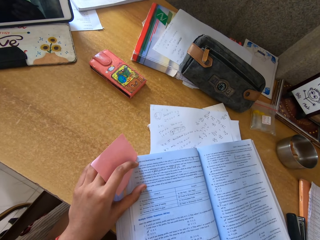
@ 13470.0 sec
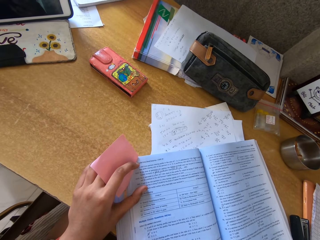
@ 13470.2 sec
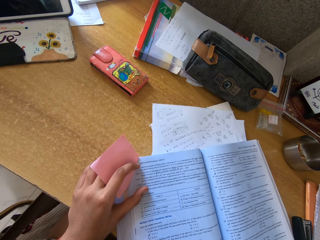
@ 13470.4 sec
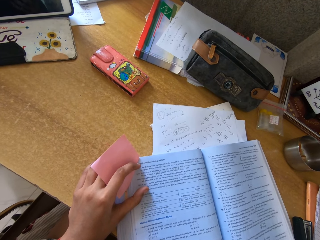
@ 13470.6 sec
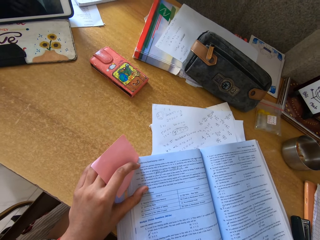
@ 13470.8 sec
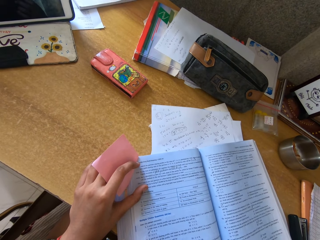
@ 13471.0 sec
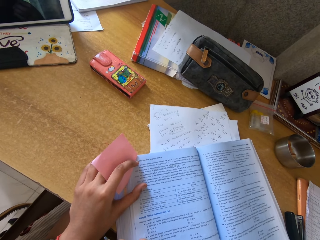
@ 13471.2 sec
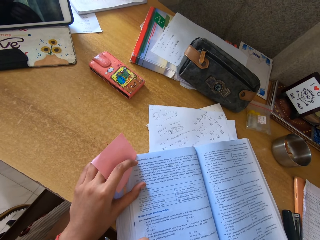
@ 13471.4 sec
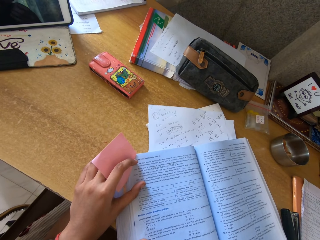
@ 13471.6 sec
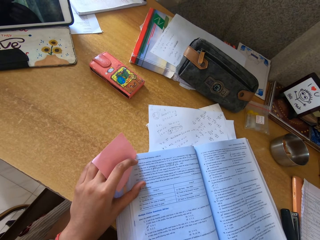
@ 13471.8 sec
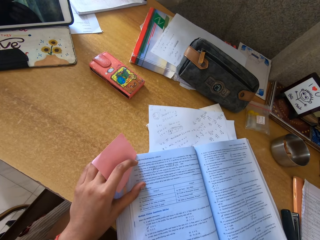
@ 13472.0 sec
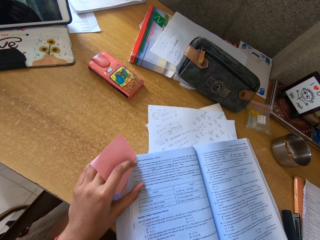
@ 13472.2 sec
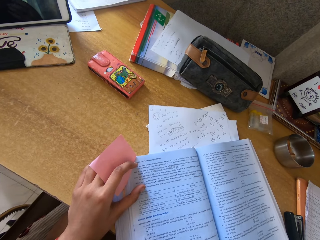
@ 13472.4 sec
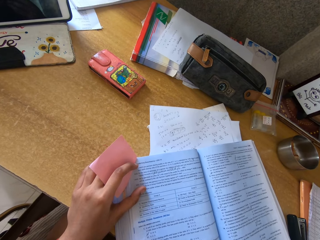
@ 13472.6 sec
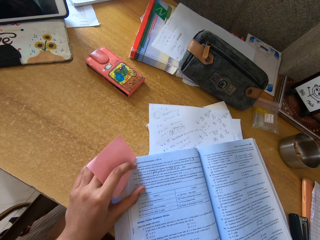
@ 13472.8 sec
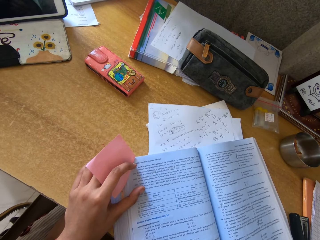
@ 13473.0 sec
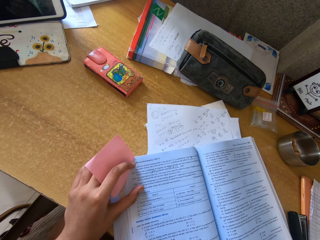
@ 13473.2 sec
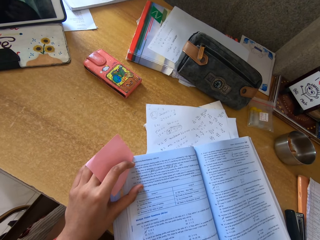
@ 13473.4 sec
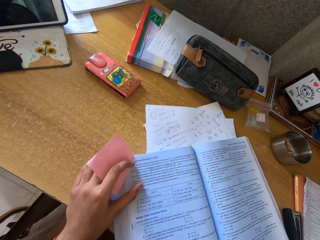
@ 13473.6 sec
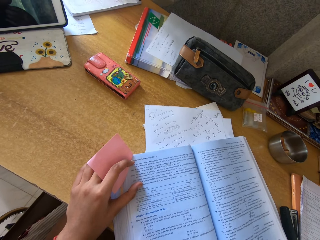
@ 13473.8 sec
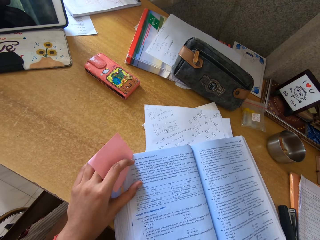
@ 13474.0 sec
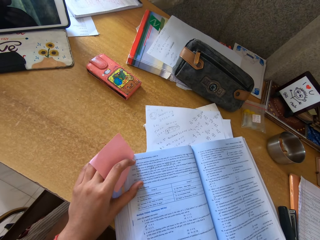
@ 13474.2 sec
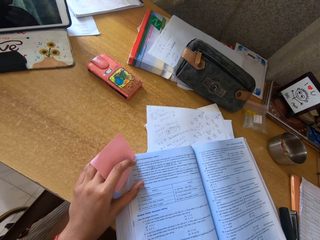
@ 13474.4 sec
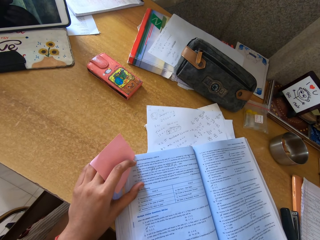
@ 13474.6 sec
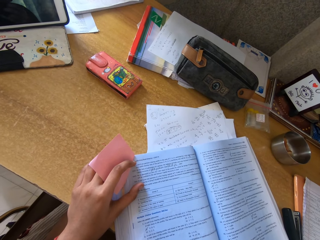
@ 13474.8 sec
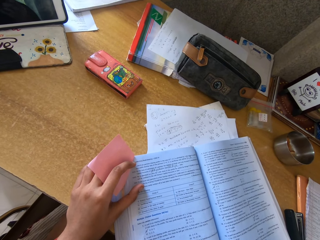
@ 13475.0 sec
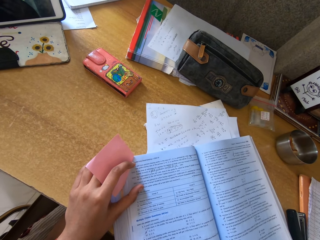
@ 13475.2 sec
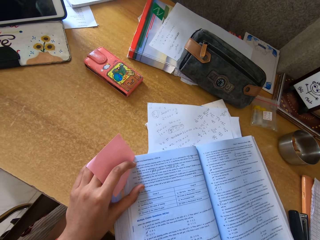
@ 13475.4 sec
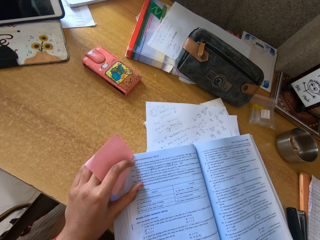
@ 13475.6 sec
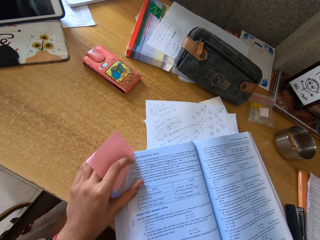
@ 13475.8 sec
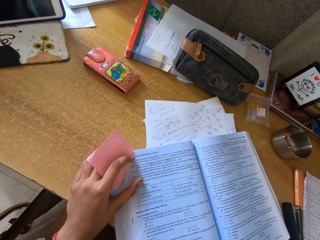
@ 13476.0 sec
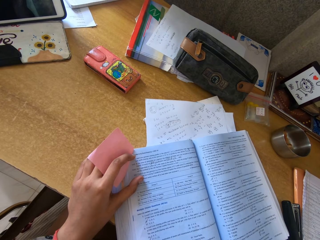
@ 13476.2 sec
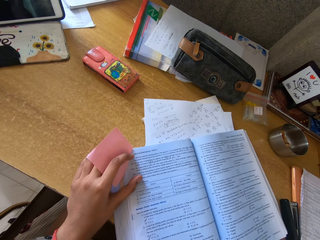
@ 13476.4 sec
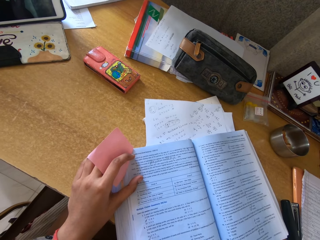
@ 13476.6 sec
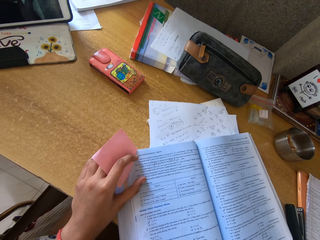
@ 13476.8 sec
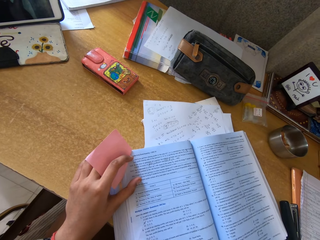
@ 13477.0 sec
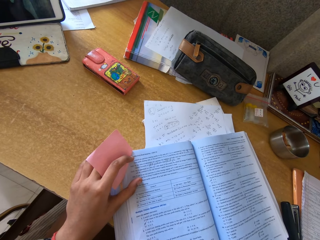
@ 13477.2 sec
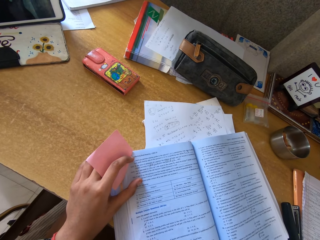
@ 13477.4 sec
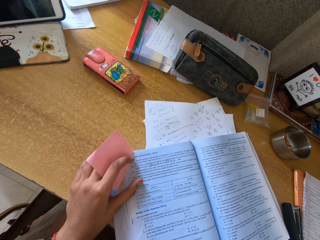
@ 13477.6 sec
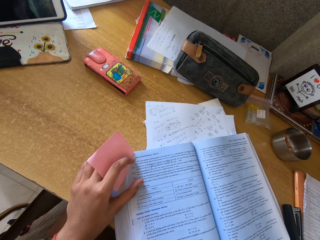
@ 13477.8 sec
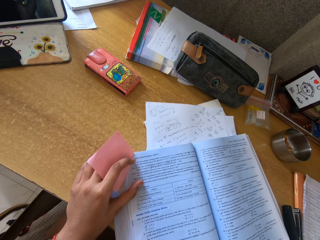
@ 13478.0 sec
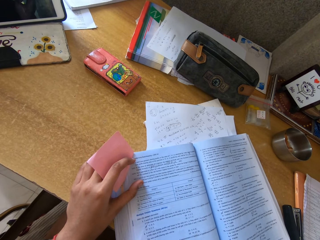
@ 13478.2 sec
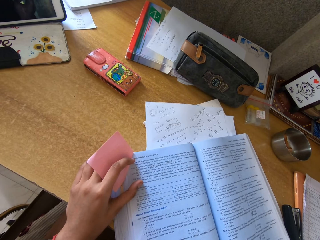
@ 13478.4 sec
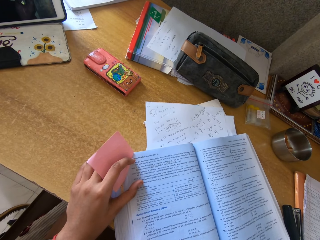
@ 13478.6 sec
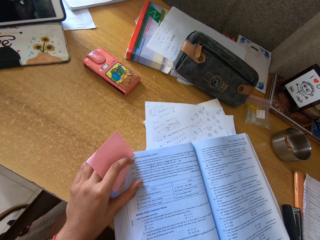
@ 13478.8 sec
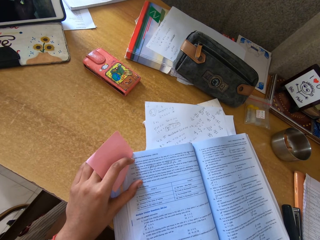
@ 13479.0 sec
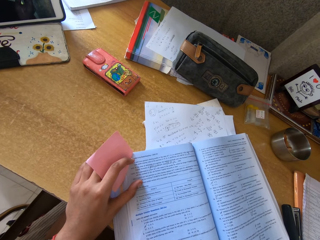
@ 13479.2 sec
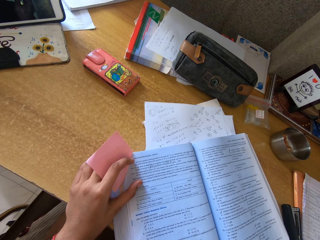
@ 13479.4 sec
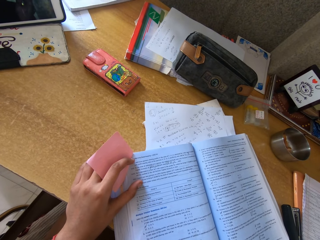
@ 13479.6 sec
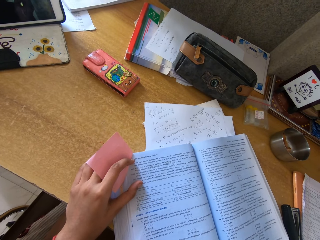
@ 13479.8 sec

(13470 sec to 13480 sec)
The camera wearer swings on the chair.

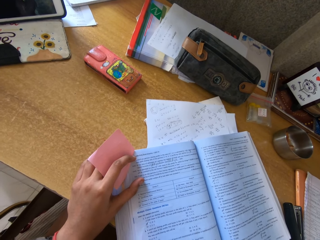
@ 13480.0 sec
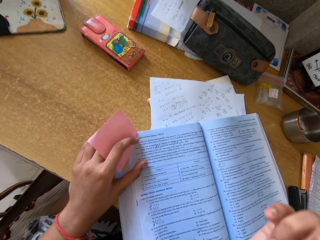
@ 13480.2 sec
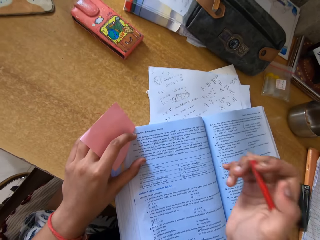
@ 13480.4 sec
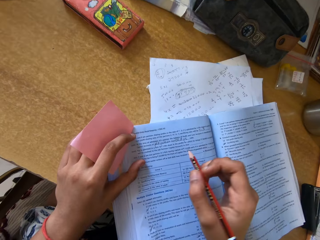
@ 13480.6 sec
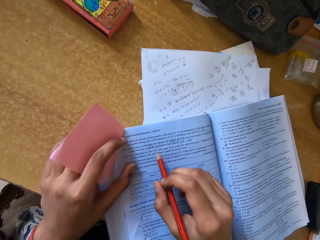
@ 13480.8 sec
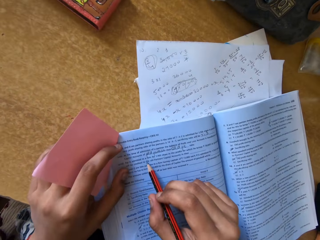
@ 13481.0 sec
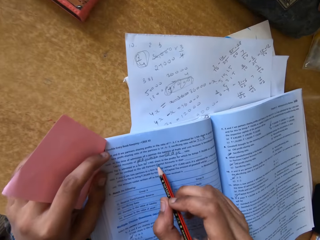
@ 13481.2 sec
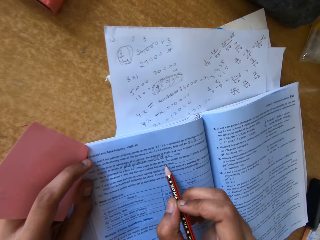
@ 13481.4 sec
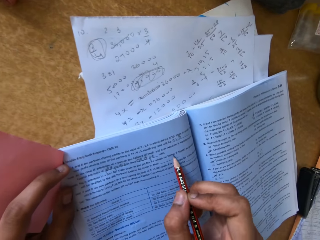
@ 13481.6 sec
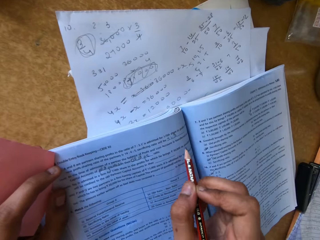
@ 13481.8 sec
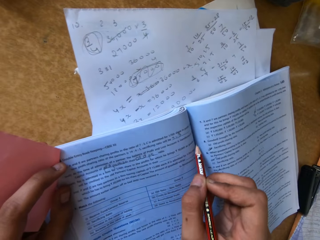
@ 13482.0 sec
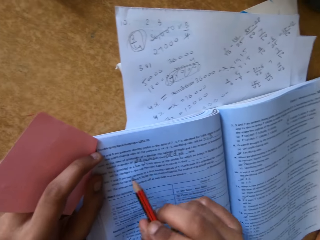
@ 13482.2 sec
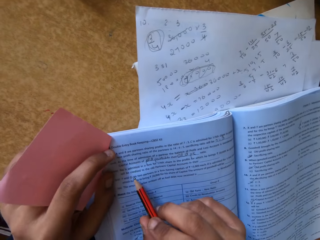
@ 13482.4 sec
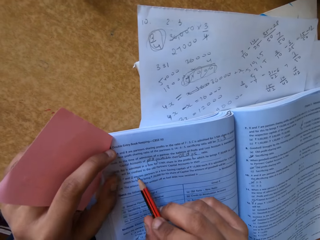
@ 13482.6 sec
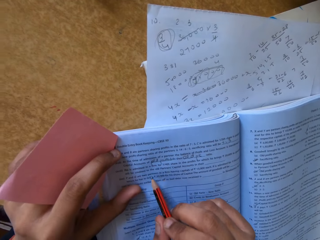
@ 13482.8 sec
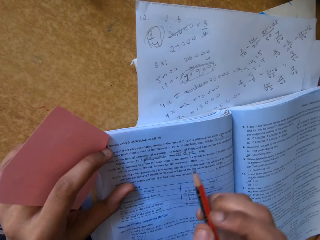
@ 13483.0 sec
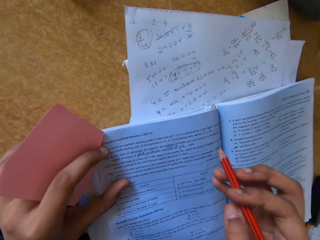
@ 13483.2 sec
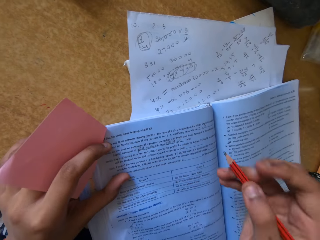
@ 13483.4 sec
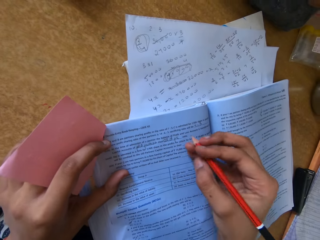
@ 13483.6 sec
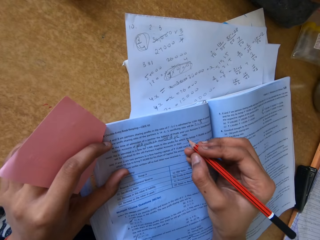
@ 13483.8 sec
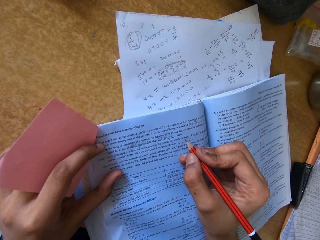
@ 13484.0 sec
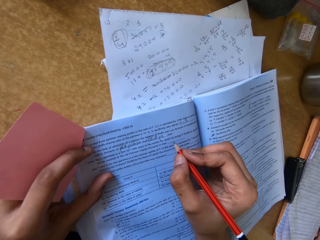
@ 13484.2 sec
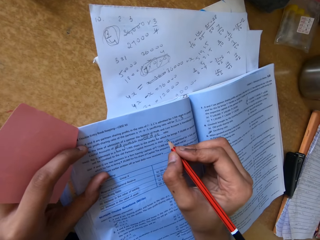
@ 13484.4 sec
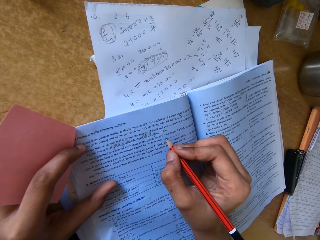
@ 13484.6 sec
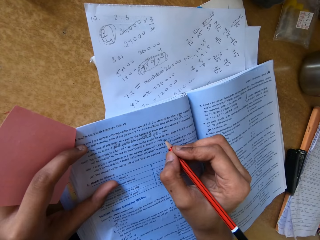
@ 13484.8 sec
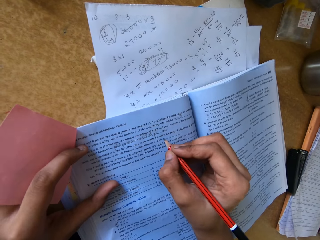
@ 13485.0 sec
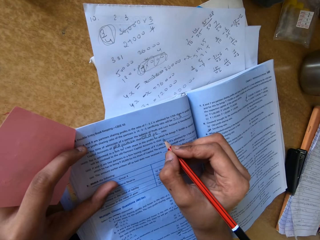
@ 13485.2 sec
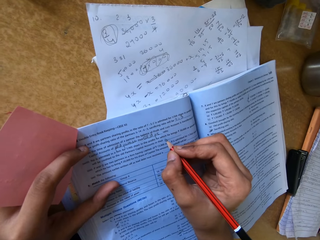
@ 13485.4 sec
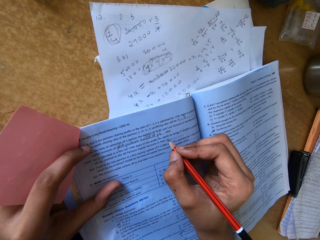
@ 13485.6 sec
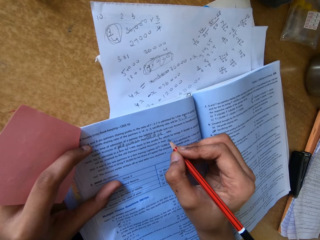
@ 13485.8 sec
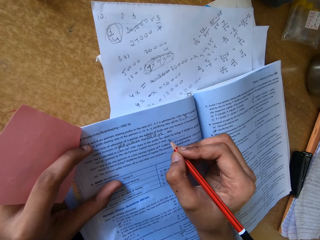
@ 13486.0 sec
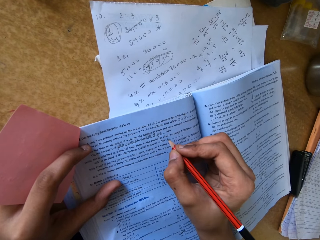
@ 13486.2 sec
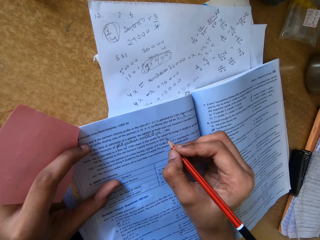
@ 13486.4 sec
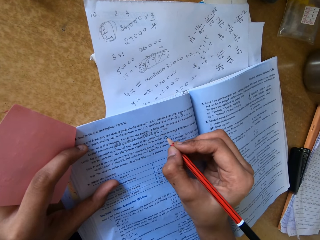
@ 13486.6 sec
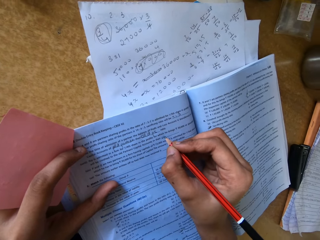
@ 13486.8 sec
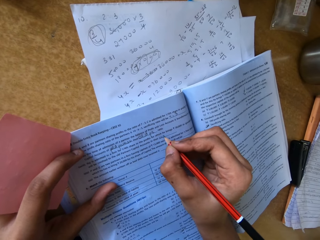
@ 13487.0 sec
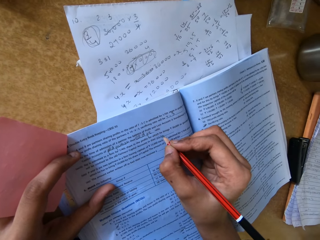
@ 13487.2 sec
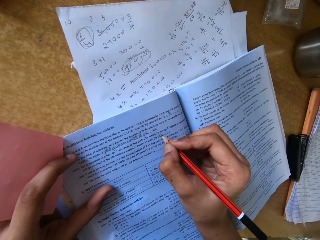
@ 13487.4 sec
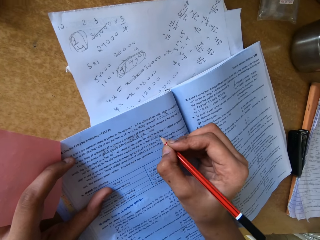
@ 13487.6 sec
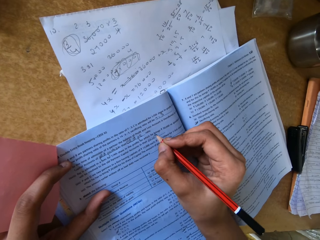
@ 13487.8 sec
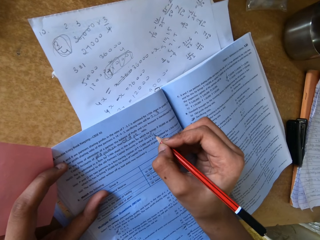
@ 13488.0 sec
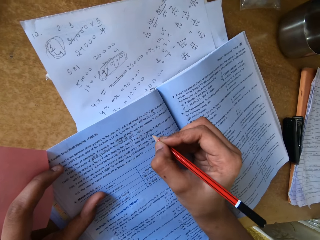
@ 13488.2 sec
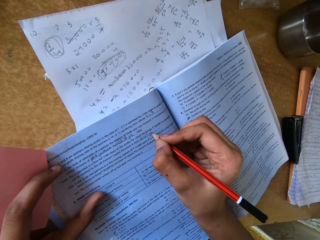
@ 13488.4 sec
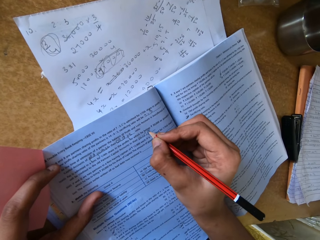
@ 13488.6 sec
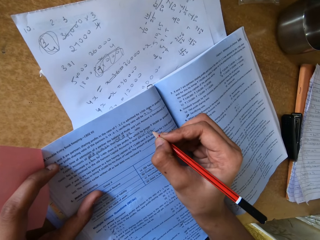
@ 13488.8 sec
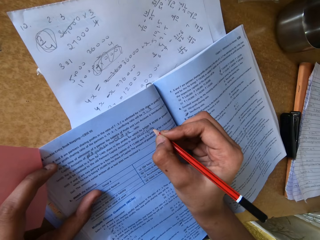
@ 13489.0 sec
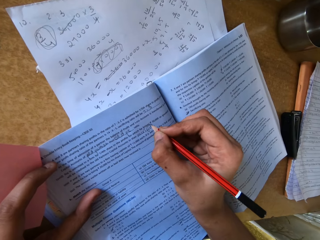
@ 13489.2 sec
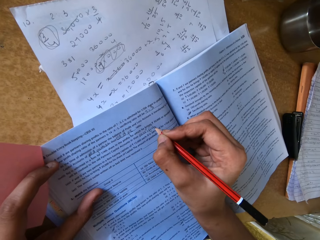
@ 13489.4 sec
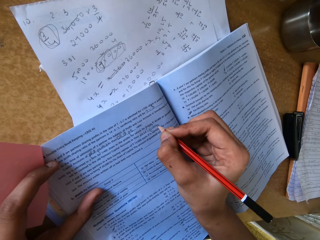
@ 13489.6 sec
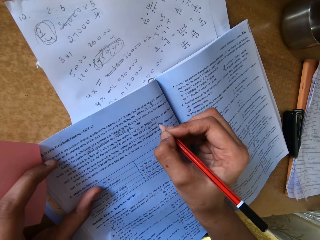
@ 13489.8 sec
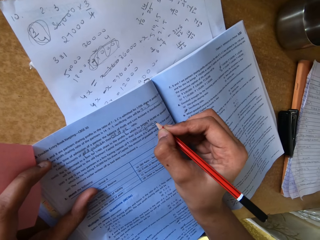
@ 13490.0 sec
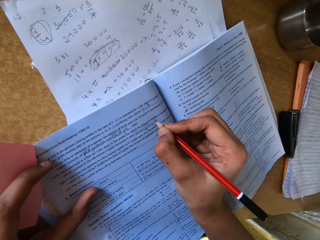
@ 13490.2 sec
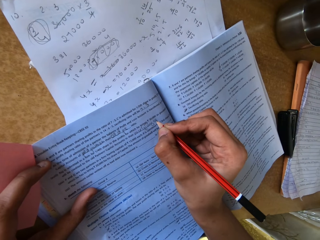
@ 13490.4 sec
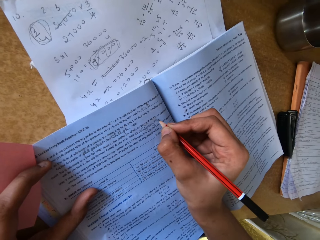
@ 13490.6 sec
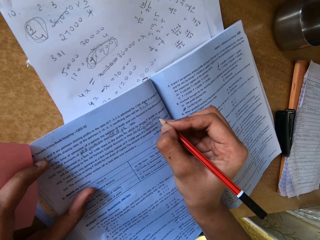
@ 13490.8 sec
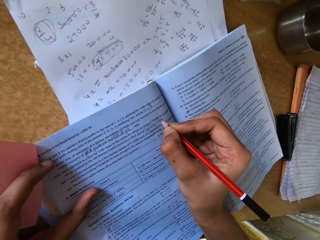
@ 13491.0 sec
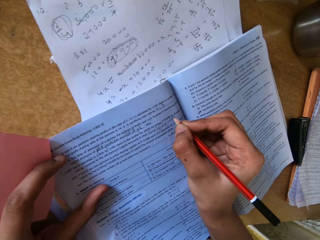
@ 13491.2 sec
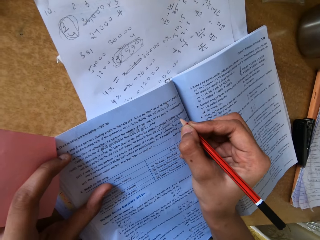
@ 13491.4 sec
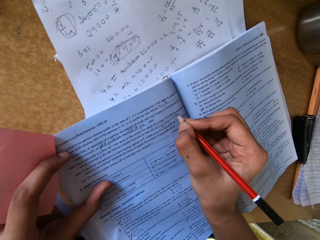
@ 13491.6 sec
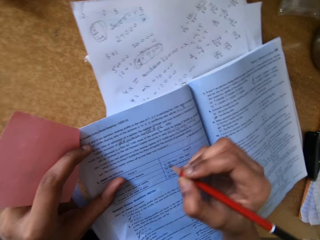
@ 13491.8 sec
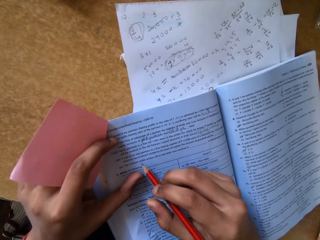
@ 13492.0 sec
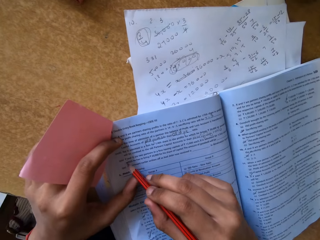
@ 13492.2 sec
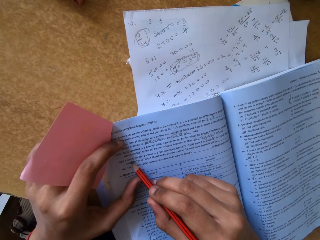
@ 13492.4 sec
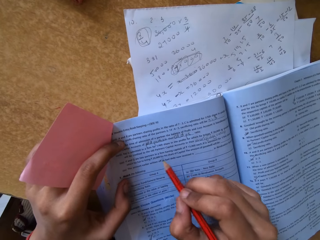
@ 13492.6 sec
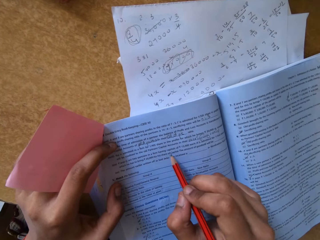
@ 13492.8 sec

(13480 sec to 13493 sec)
The camera wearer drops her hand with a pencil on the booklet. She moves the pencil in the right hand on the booklet. She passes a hand with the pencil over the booklet. She fills in some missing information in the booklet with the pencil in the right hand. She passes a hand with the pencil over the booklet.
